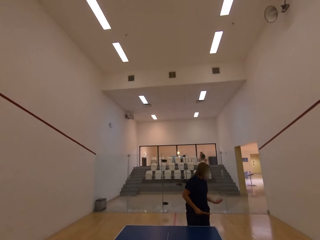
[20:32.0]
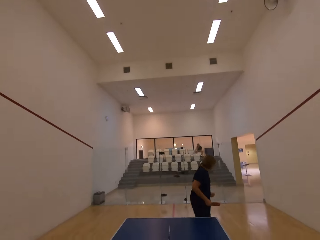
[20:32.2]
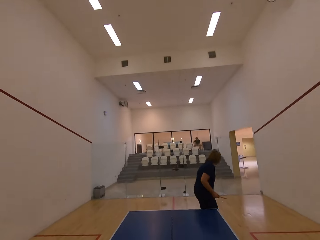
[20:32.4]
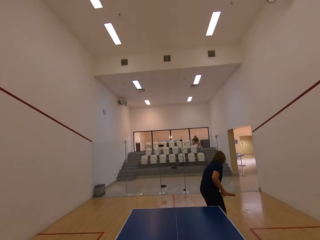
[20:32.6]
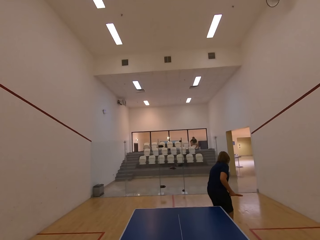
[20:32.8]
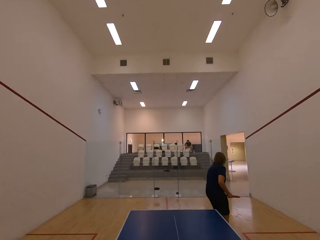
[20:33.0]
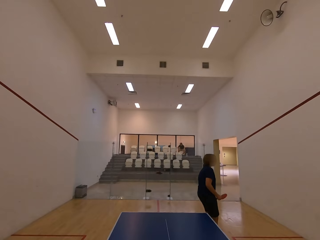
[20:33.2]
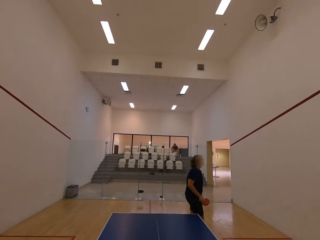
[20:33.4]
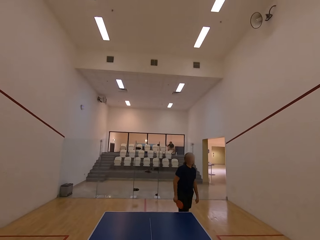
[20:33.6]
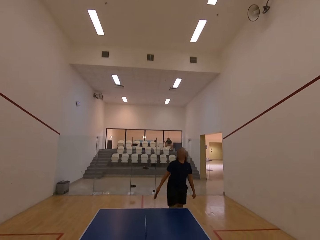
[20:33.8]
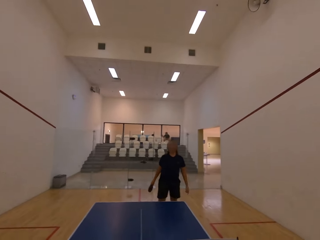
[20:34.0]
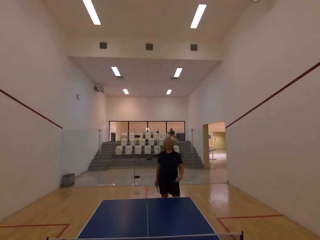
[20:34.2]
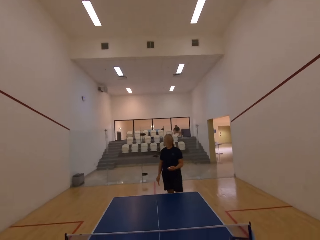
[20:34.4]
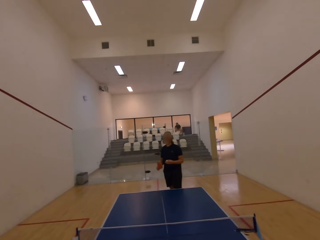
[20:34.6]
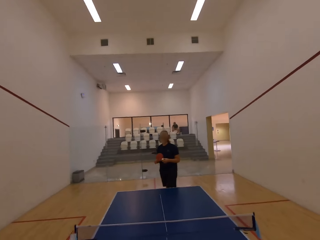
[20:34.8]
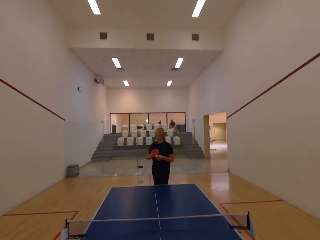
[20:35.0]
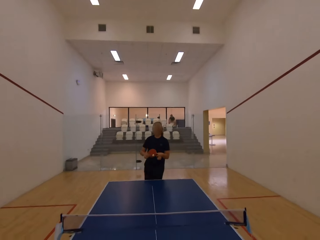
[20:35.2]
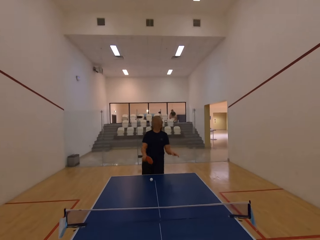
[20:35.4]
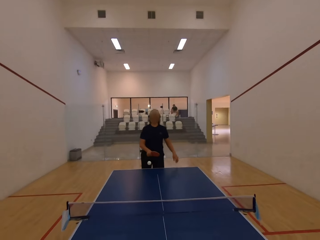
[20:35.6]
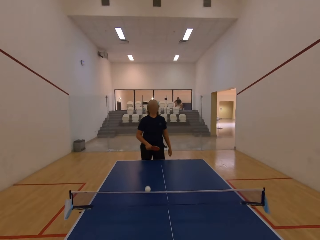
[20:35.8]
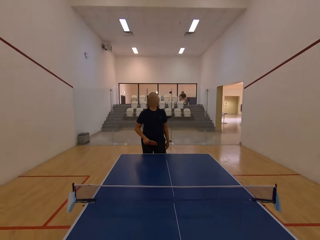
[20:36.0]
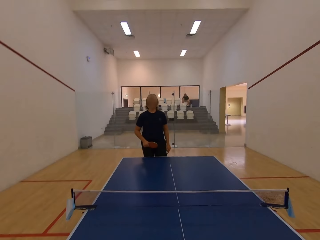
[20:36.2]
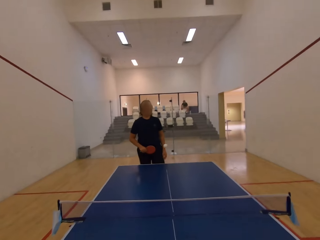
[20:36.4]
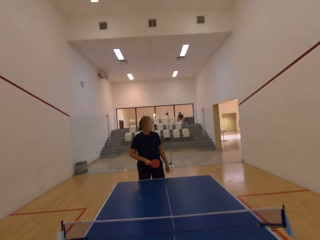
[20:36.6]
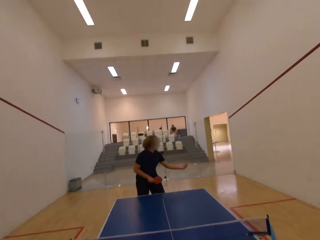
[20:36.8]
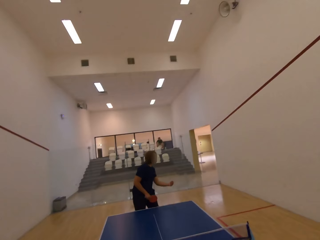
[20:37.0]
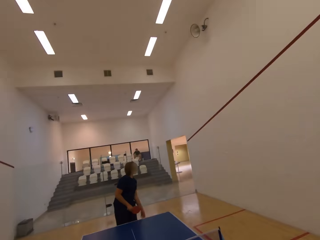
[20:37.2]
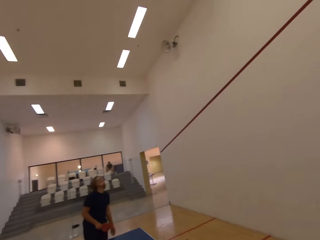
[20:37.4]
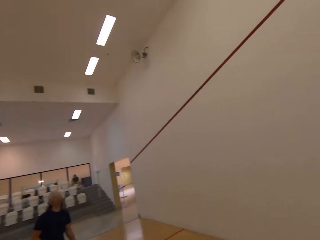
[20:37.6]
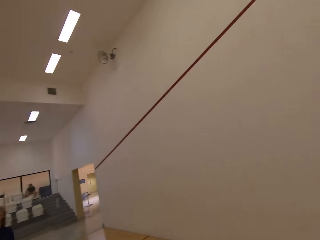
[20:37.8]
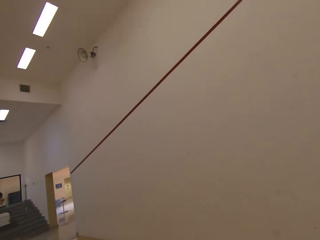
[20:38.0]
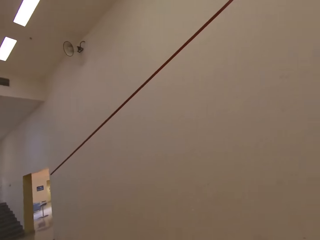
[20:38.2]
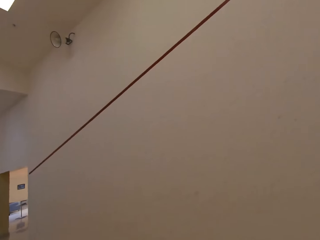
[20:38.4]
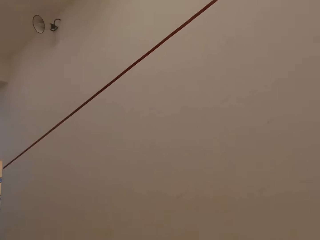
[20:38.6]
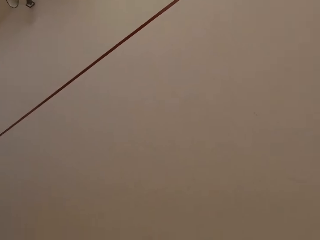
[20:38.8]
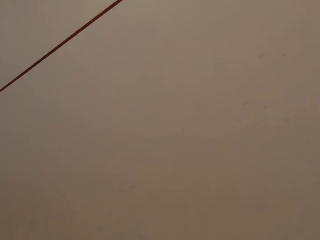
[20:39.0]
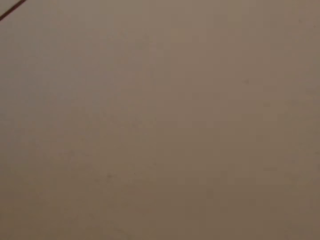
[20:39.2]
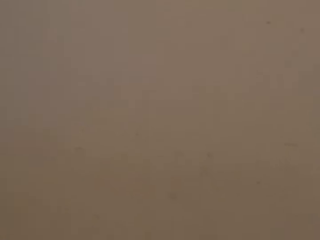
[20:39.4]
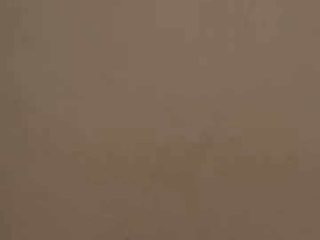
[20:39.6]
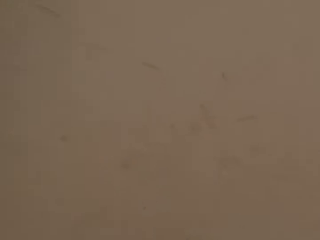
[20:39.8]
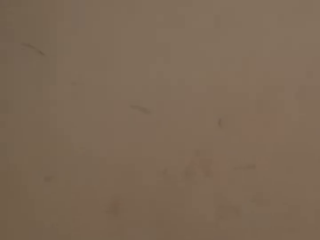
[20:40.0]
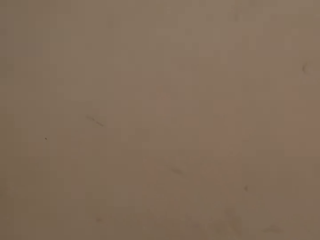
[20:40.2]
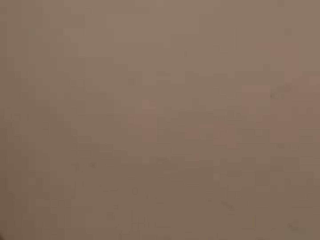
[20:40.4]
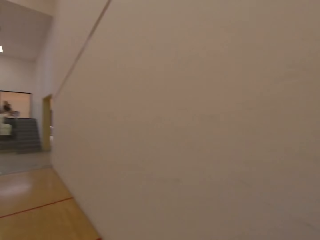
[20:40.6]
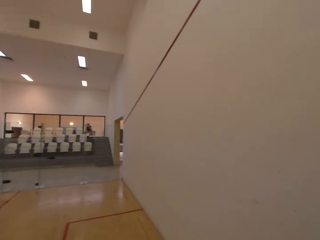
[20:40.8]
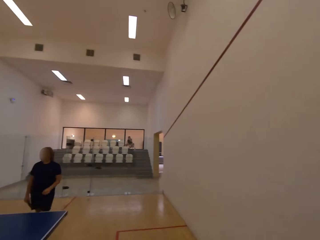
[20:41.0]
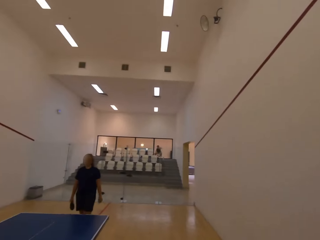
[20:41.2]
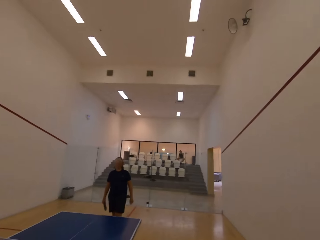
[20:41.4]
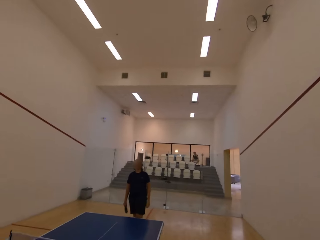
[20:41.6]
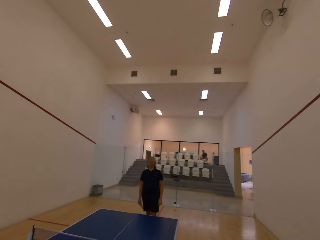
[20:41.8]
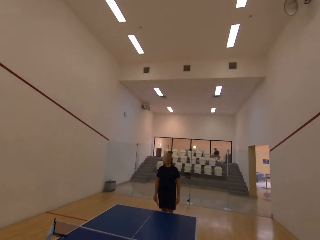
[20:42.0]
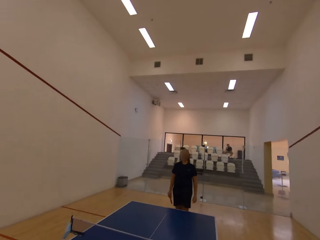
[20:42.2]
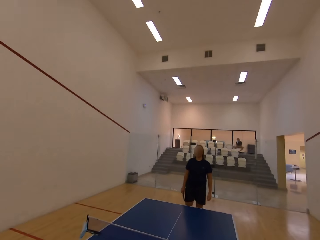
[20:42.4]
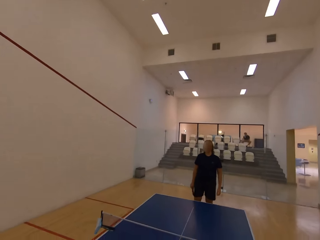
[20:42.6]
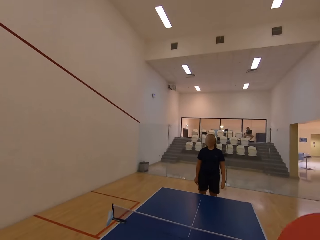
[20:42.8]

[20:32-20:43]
The camera wearer stares at a man. The man catches a tennis ball in the room. The man walks towards the table. The man plays ping pong with the camera wearer. The man serves the tennis ball in the room. The camera wearer moves towards the wall, walks around the room, and walks towards the table.

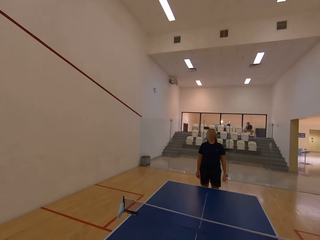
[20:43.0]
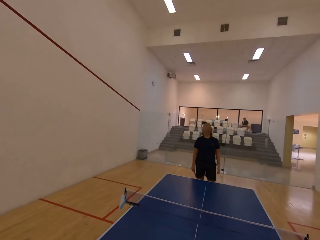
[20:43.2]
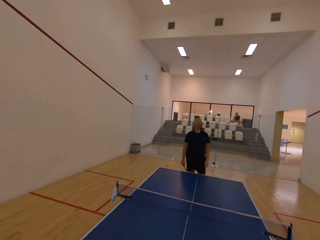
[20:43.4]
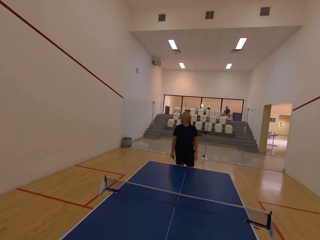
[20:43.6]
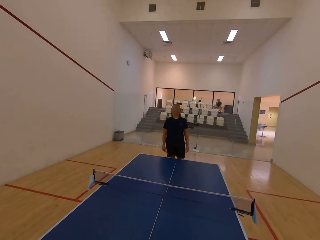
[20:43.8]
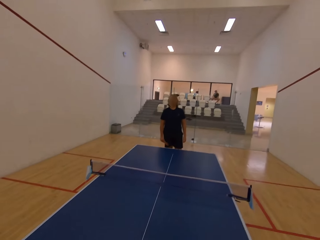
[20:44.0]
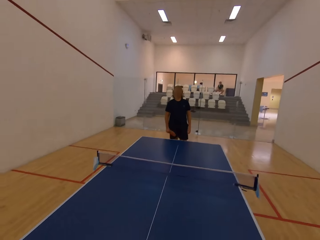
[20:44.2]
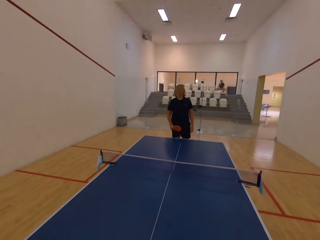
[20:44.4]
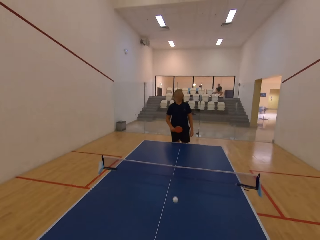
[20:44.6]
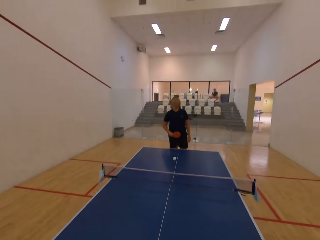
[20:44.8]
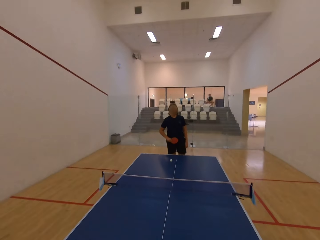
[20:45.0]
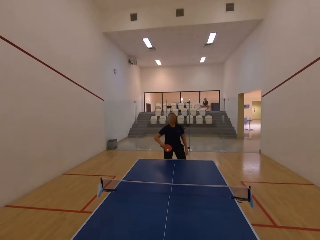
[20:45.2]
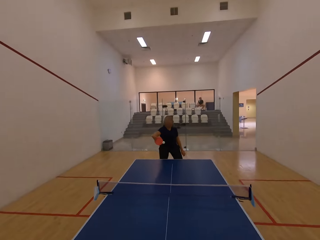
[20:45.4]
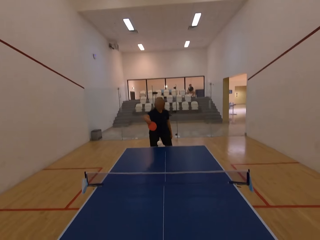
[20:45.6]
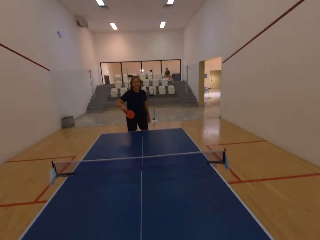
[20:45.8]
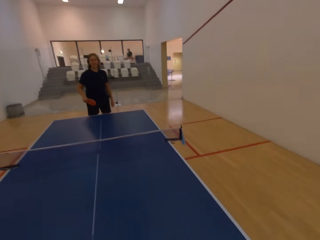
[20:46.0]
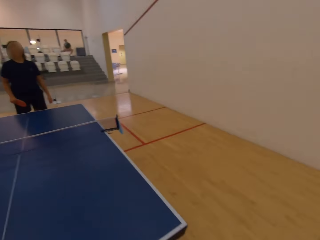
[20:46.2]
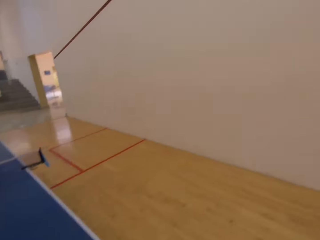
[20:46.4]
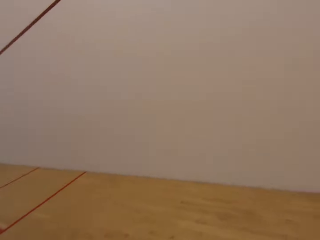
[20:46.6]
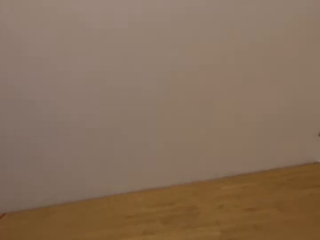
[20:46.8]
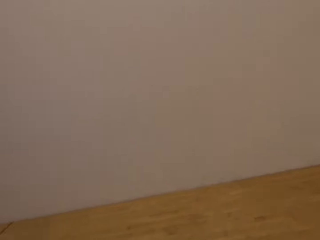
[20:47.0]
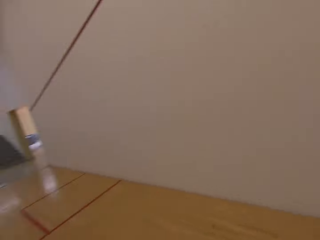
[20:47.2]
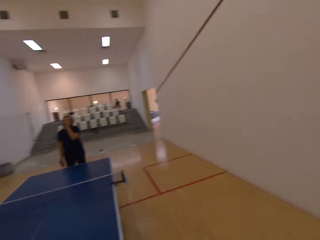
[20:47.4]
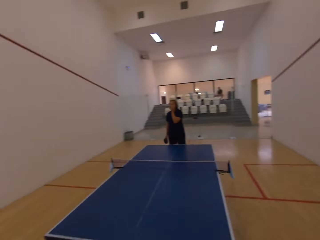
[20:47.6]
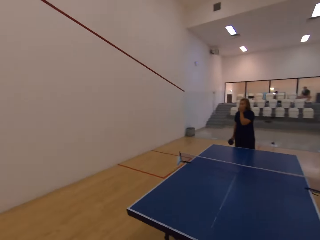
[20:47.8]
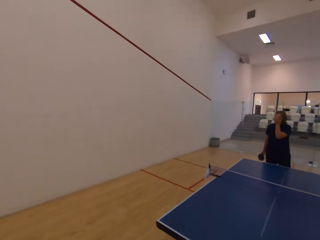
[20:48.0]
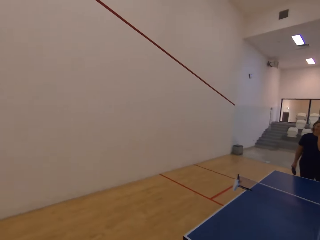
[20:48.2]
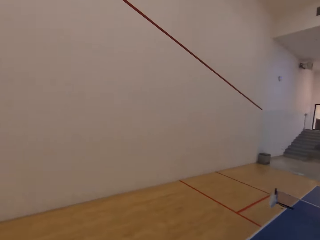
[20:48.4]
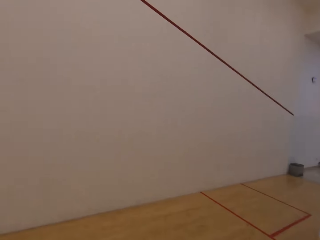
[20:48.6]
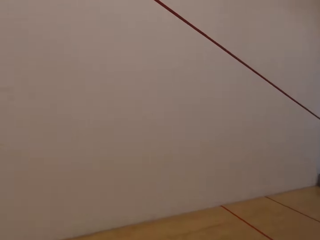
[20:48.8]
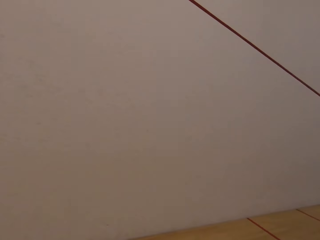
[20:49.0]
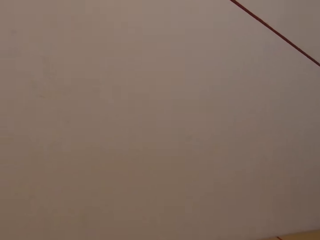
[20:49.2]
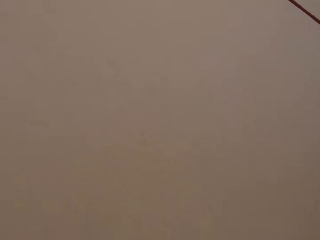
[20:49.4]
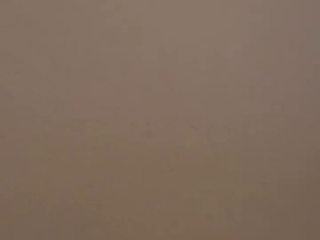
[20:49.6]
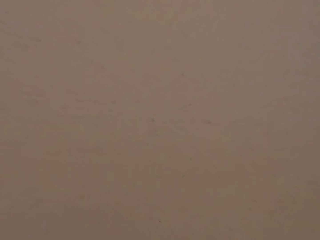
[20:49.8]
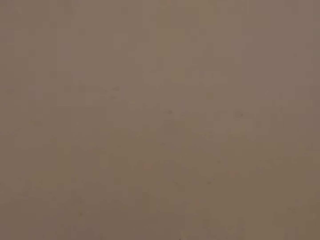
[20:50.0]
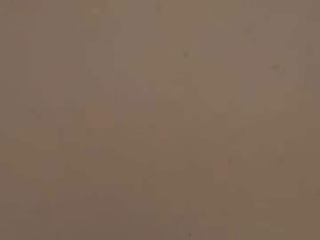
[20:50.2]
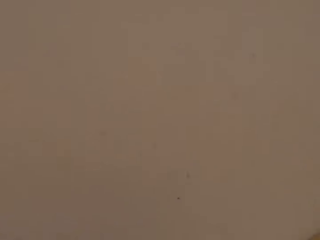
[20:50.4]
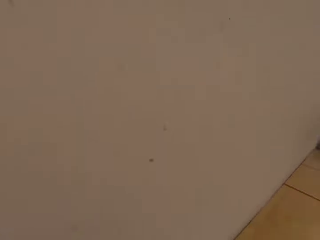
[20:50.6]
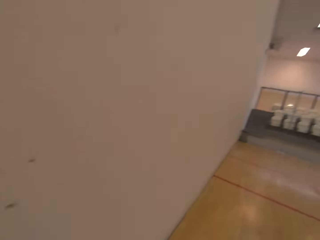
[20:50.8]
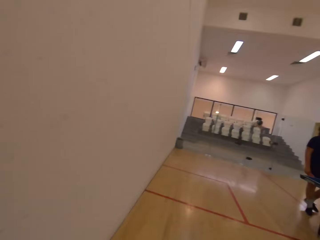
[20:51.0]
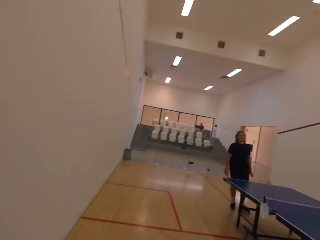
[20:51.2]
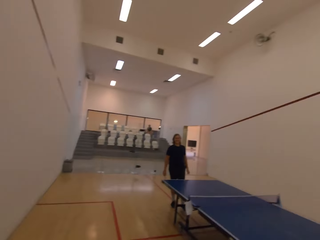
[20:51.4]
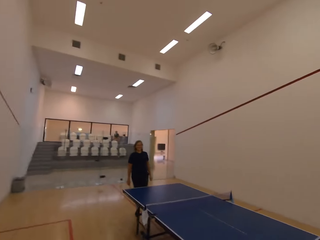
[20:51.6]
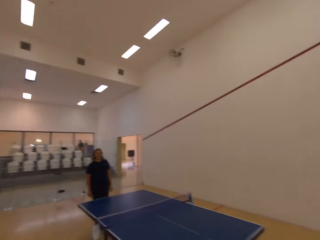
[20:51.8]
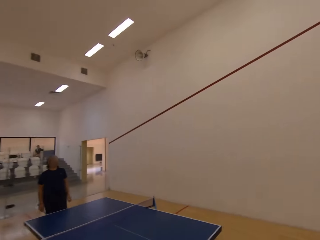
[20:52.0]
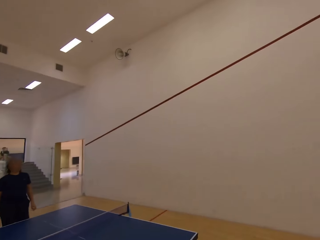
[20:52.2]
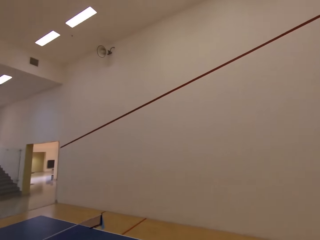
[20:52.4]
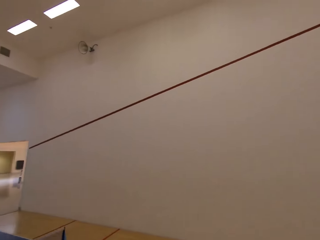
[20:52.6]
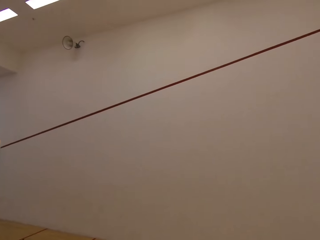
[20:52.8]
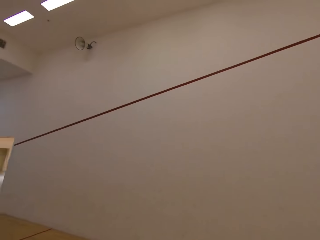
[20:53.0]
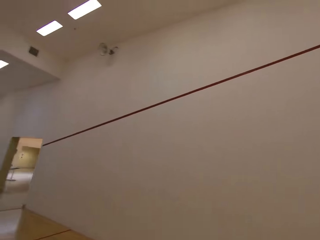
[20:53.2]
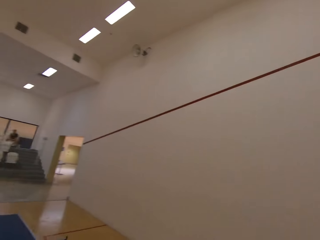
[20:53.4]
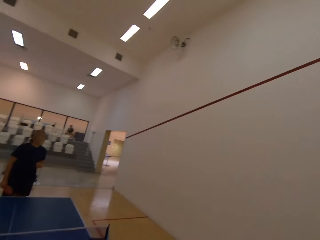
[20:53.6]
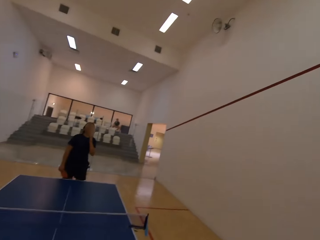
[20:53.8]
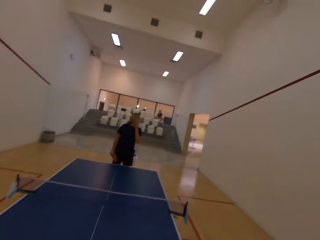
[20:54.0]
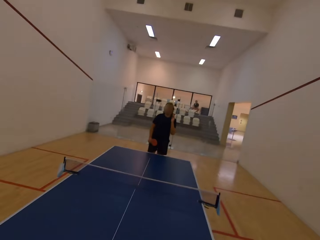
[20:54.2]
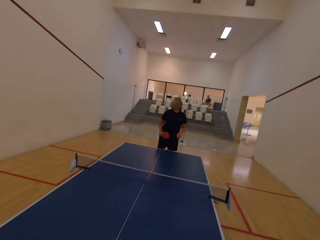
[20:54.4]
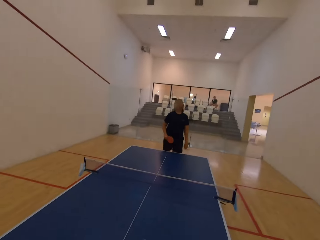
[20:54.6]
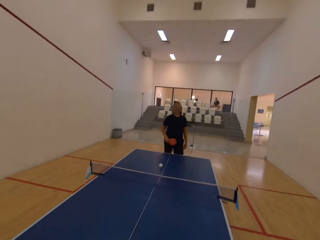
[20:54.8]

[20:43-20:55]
The camera wearer stares at a man. They serve a tennis ball in the room. They play ping pong with the man. They move towards the wall, turn towards the table, move towards the wall, walk around the room, and walk towards the table.
